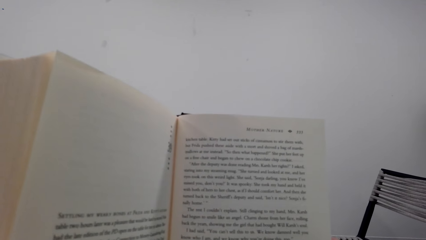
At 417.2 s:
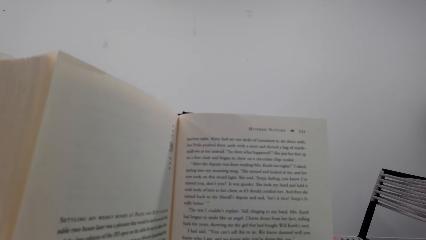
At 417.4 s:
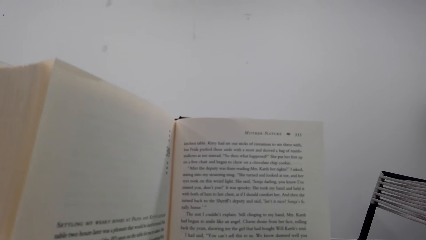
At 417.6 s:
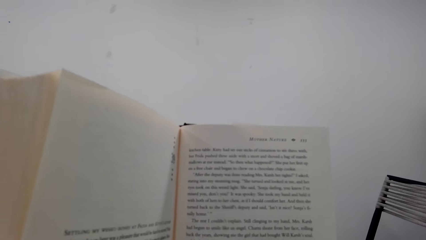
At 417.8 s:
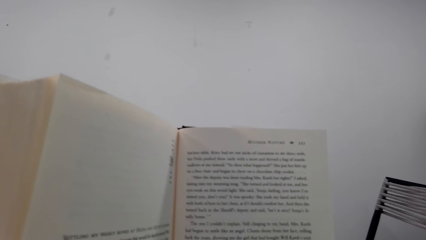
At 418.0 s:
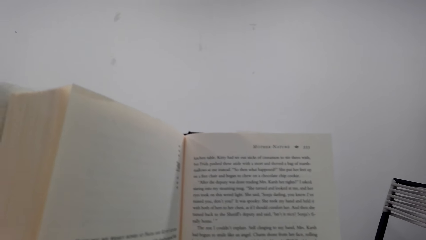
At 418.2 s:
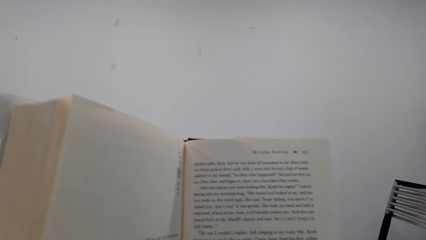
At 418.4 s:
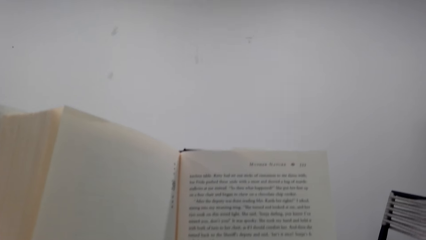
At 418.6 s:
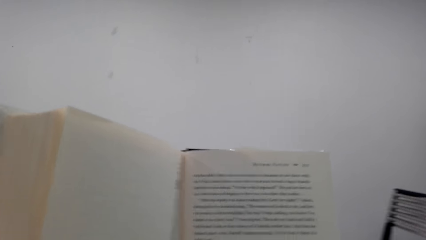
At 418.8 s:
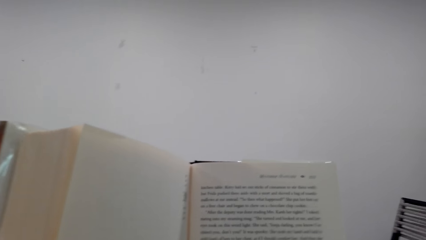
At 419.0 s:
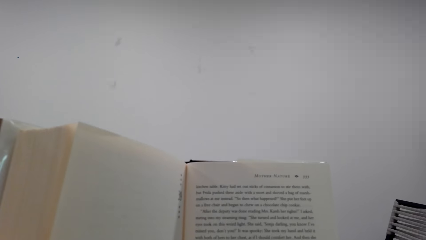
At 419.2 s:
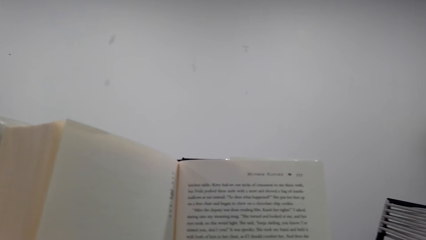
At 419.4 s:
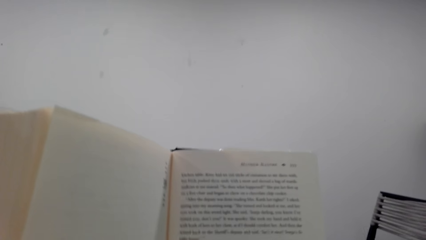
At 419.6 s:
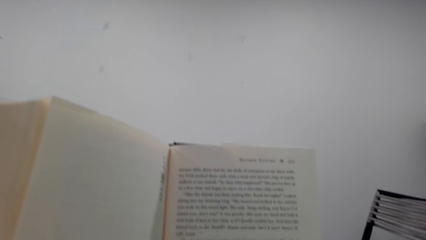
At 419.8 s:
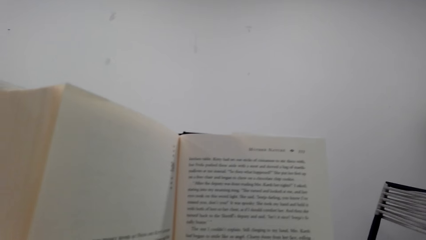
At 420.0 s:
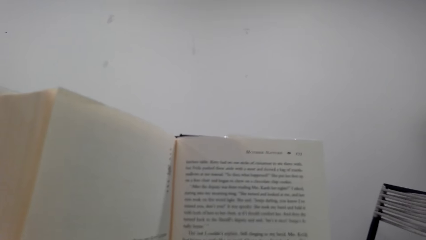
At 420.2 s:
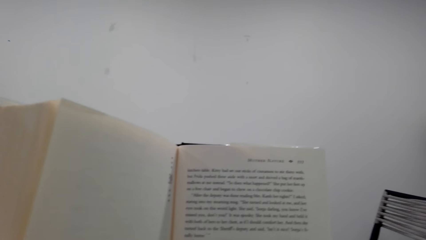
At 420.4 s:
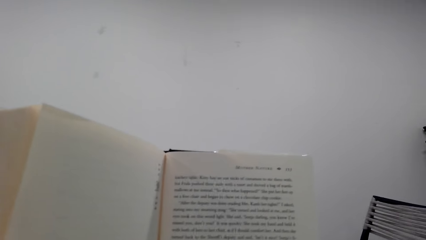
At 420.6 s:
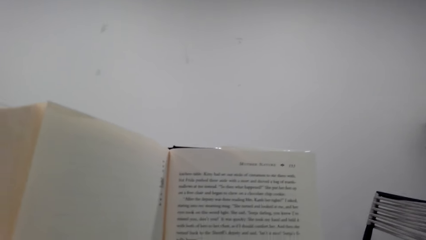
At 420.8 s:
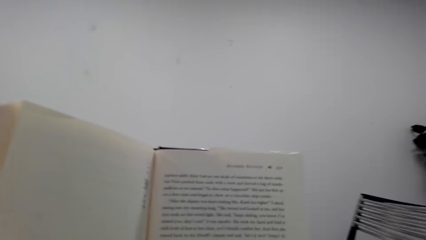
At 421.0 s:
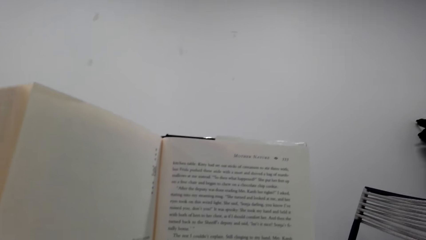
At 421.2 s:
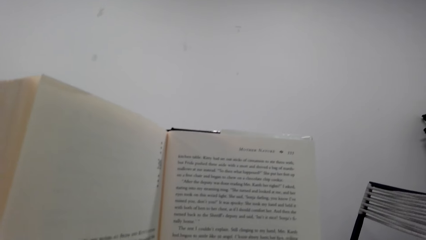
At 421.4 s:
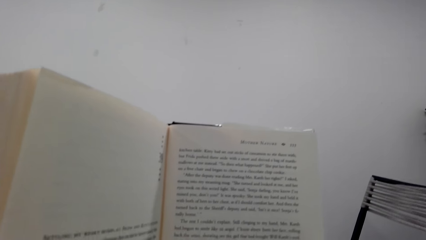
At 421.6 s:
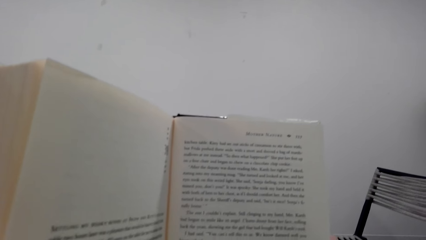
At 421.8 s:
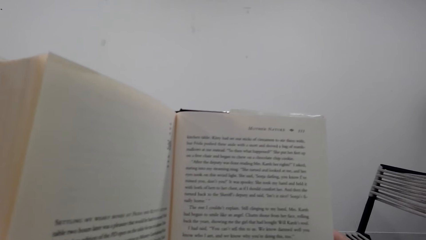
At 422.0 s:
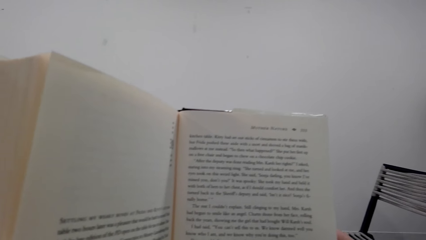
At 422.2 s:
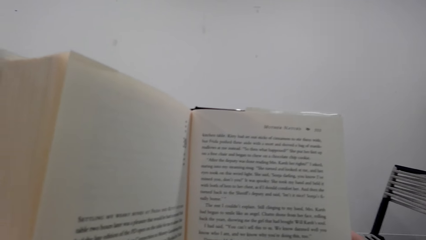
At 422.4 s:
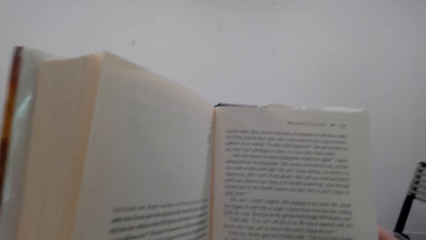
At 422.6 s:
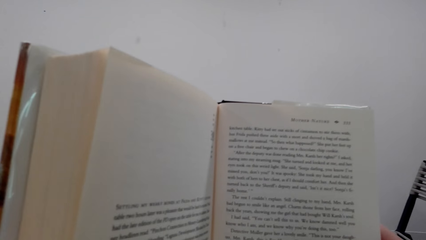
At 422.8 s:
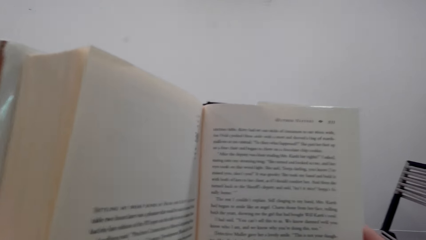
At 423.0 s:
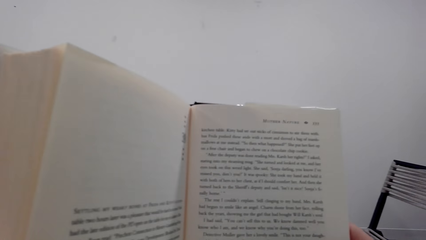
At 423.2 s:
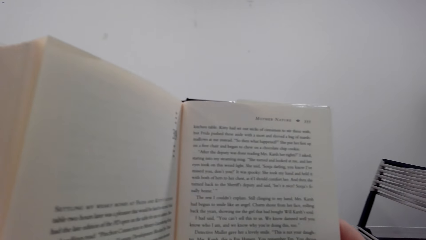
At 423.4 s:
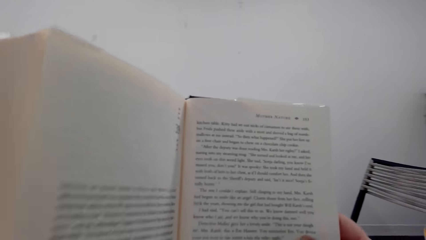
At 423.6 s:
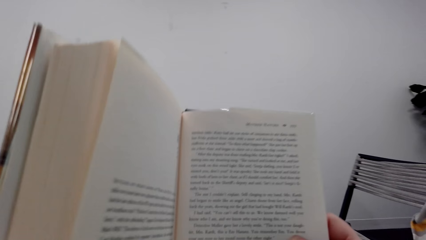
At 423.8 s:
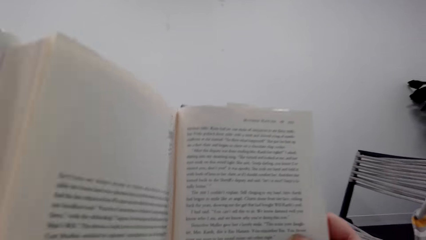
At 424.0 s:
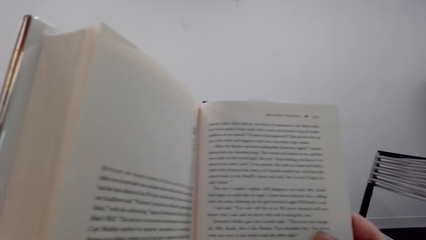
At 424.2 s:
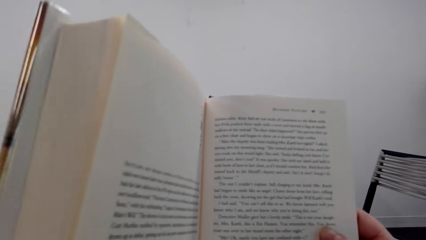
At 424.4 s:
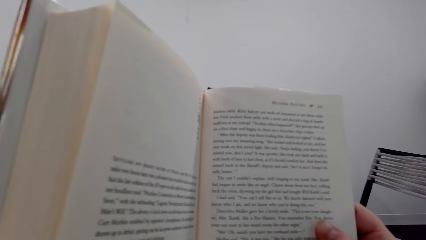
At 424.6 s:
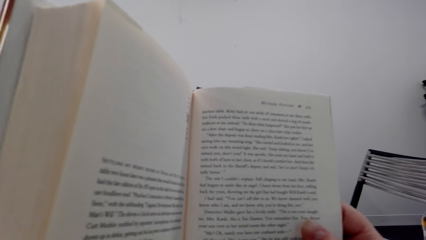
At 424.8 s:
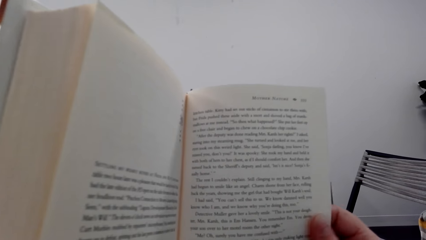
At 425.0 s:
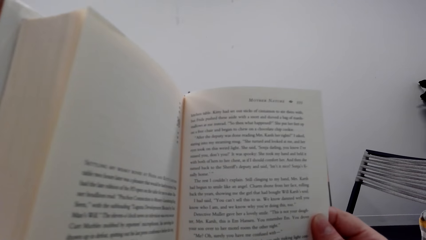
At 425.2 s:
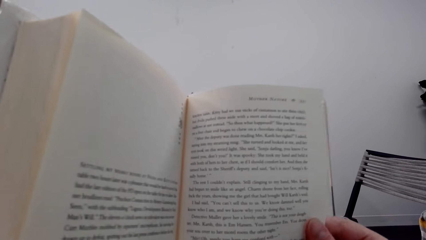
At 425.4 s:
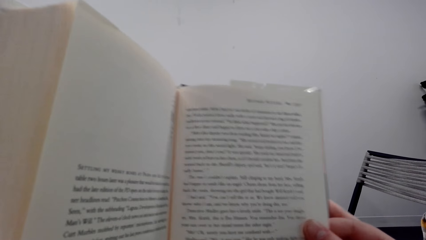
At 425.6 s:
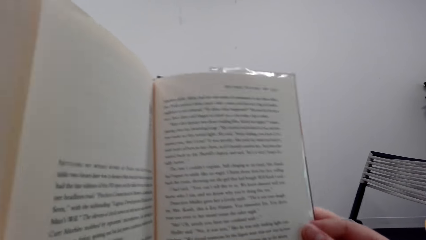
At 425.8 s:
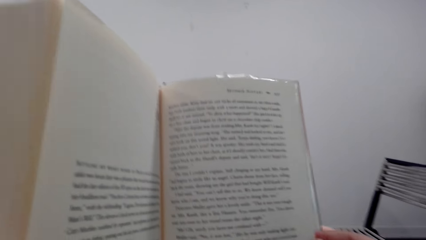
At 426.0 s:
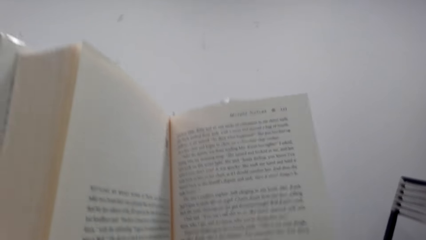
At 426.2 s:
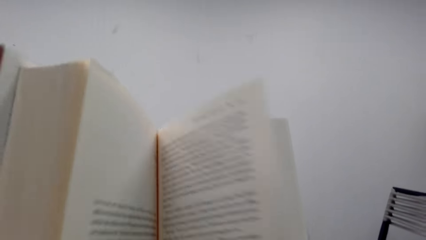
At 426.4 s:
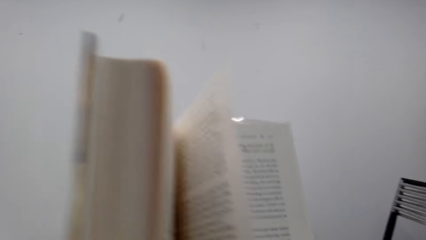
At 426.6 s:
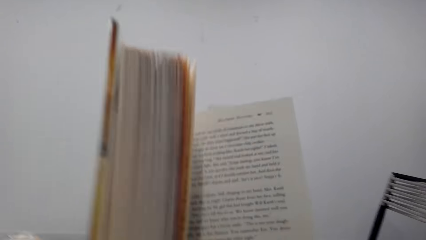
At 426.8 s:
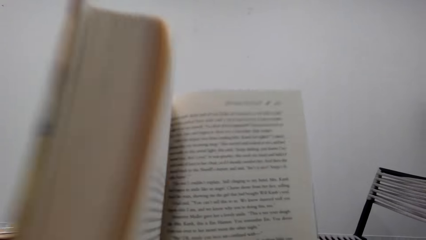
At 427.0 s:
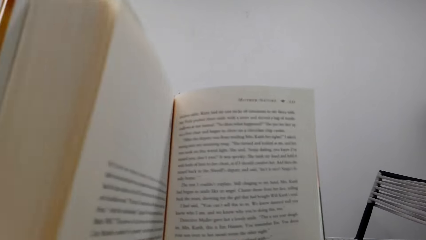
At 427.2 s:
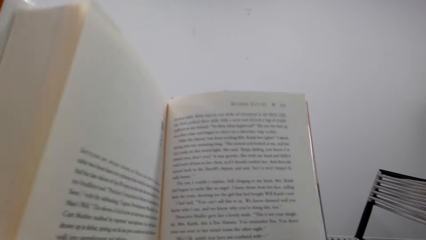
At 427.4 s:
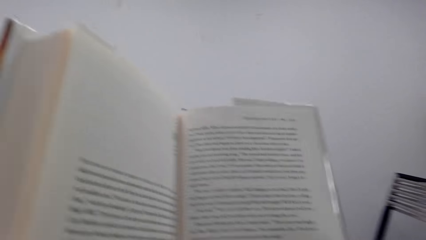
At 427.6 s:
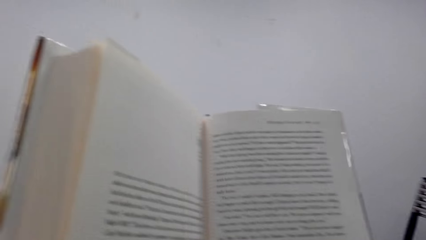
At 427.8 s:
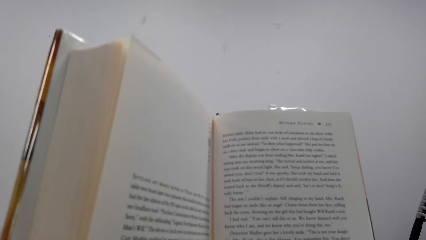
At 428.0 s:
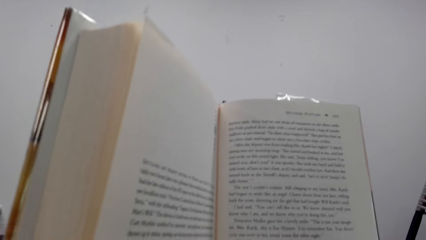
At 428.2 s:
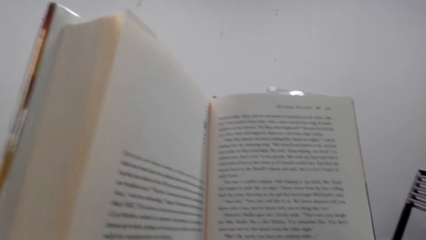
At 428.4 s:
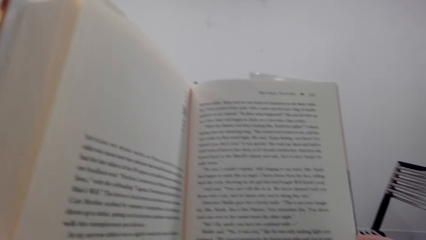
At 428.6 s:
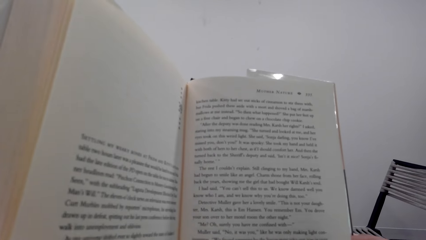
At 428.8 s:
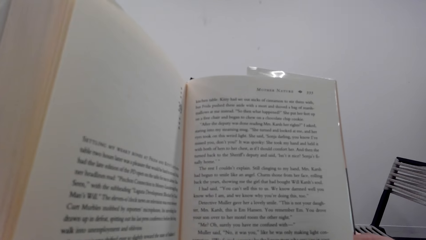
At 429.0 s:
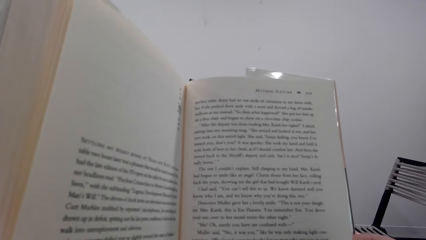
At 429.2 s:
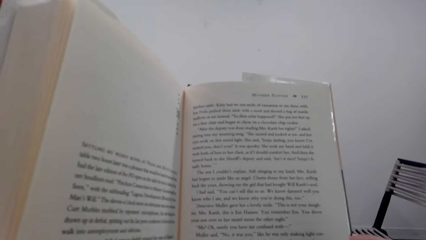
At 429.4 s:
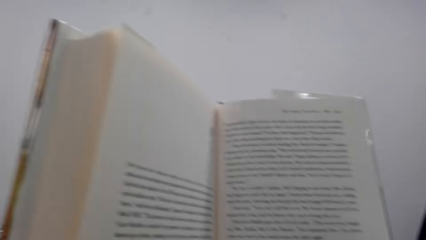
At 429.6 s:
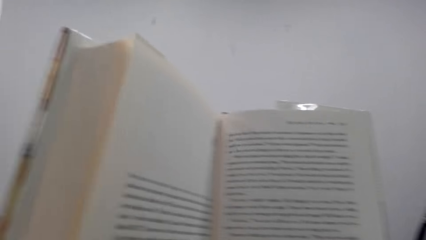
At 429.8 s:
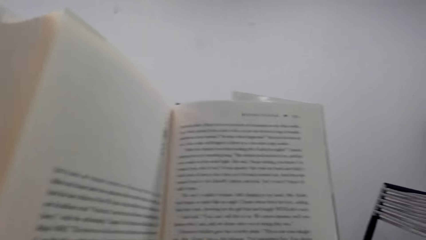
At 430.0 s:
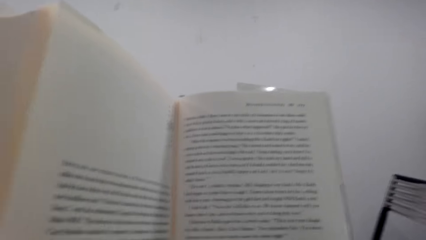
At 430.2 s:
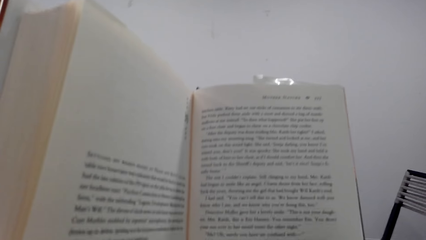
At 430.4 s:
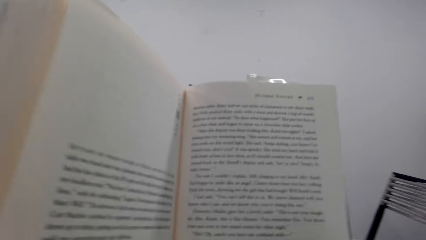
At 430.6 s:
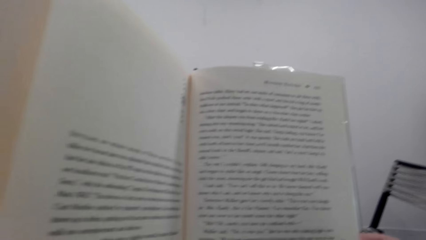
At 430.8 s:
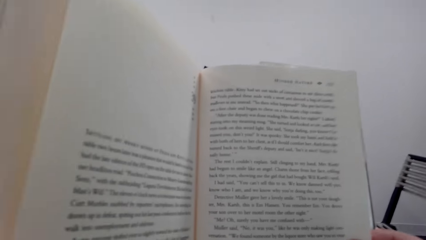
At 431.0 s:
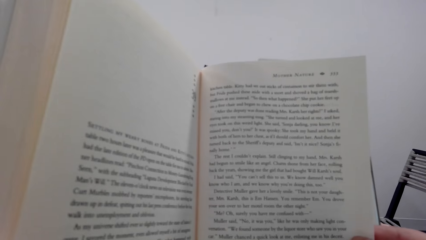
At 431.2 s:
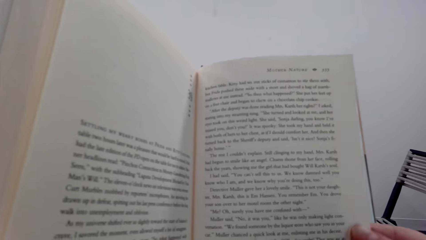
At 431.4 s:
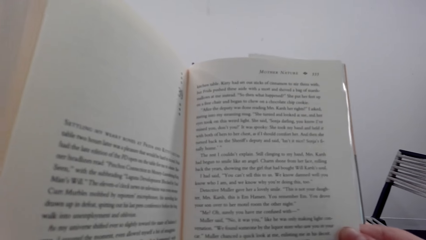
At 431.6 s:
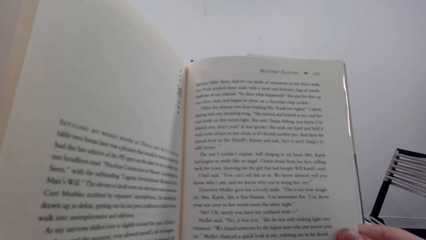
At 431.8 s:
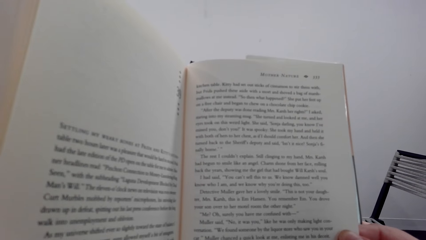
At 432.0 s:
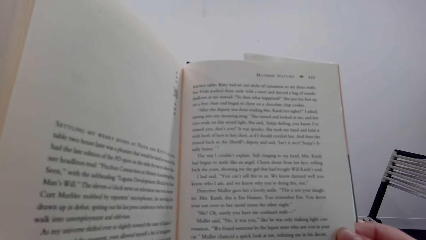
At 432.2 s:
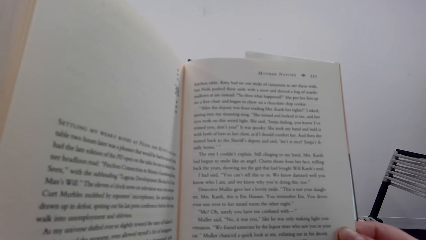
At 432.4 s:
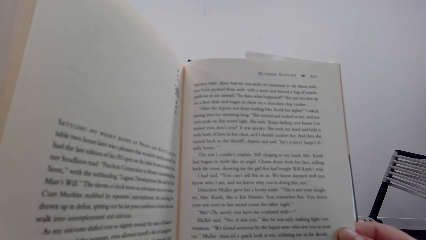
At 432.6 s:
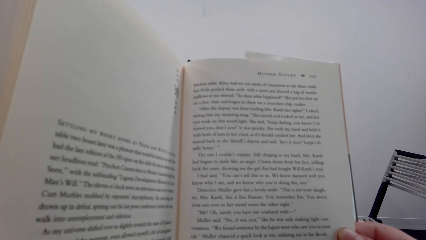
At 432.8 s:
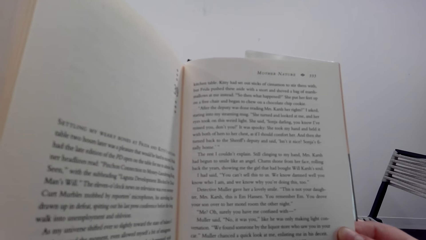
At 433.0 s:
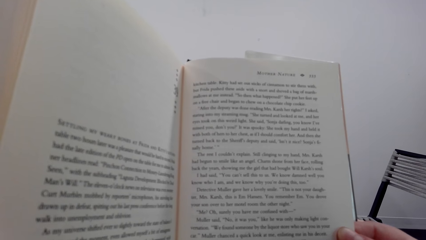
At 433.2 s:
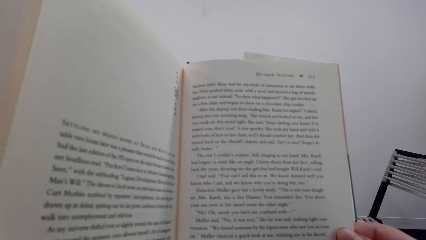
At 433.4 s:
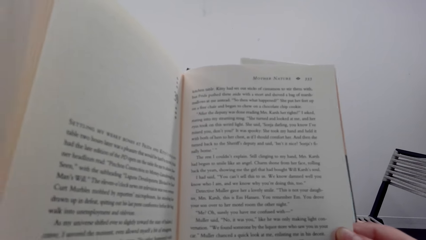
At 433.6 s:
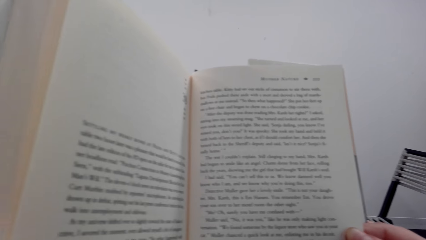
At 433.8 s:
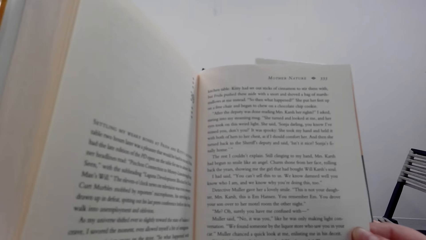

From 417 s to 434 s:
The camera wearer interacts with a man. They read a book. They turn a page of the book. They read the book.
